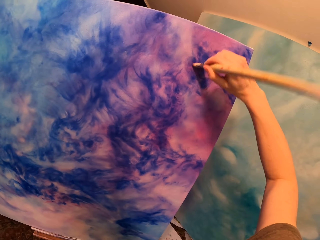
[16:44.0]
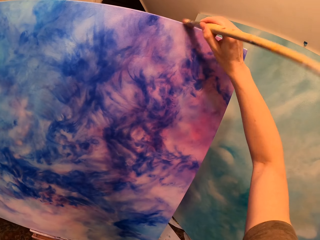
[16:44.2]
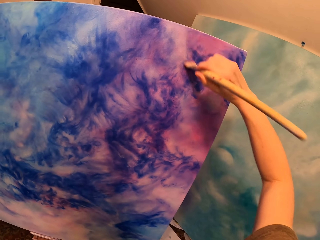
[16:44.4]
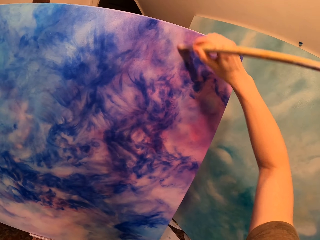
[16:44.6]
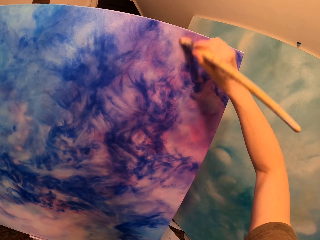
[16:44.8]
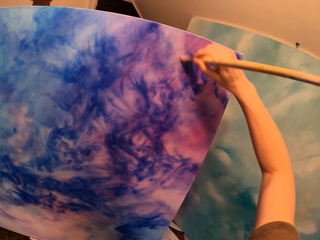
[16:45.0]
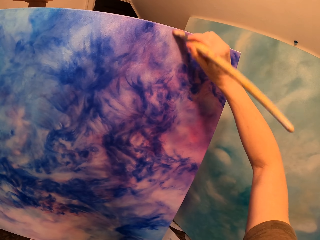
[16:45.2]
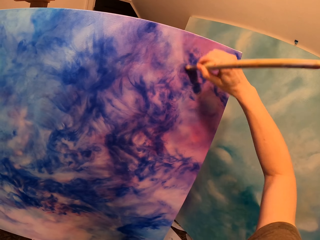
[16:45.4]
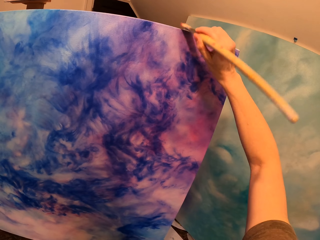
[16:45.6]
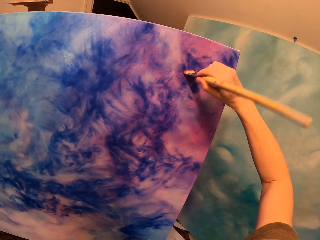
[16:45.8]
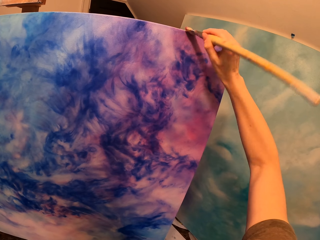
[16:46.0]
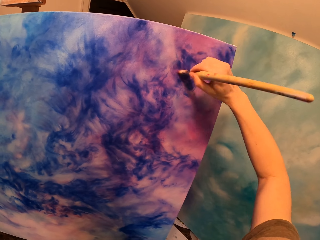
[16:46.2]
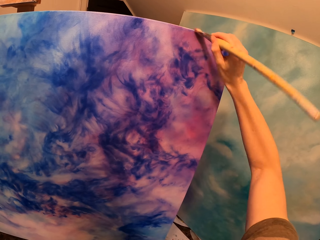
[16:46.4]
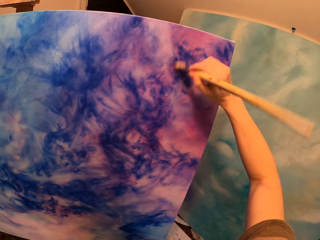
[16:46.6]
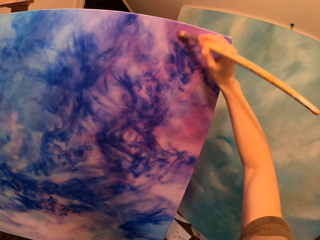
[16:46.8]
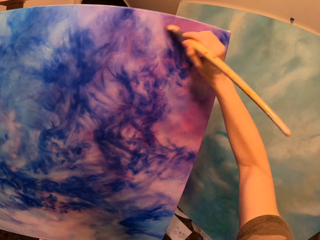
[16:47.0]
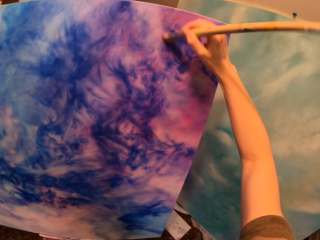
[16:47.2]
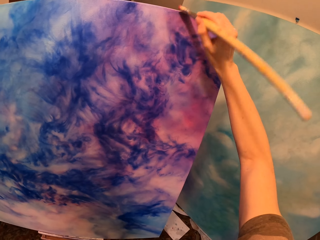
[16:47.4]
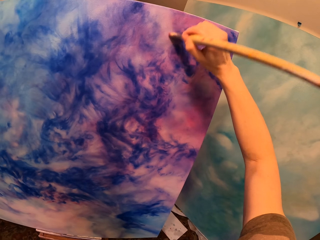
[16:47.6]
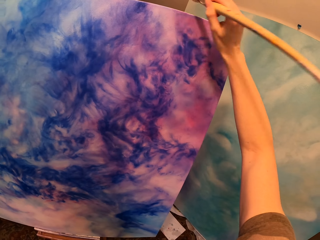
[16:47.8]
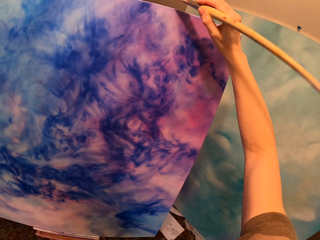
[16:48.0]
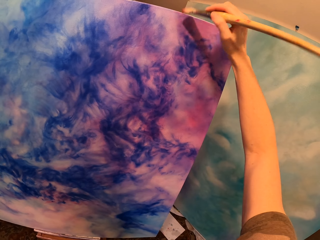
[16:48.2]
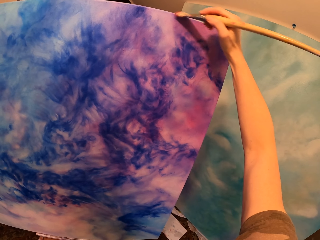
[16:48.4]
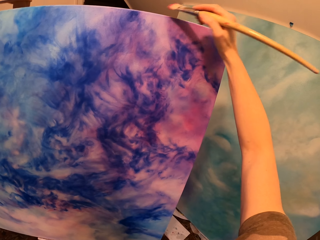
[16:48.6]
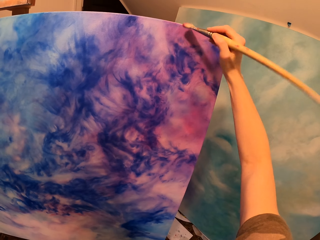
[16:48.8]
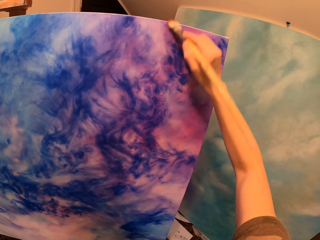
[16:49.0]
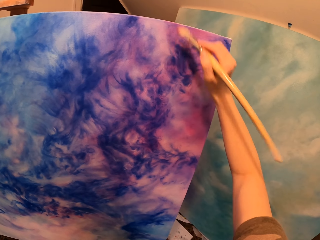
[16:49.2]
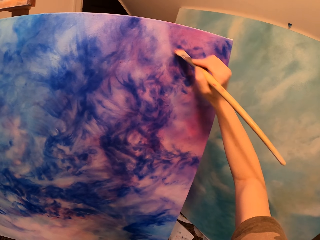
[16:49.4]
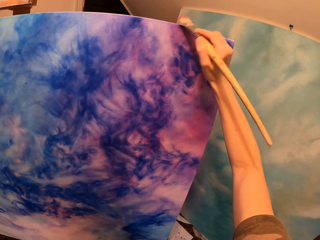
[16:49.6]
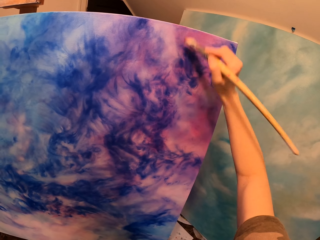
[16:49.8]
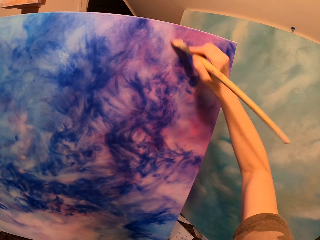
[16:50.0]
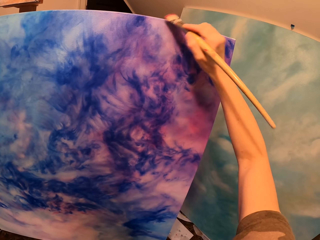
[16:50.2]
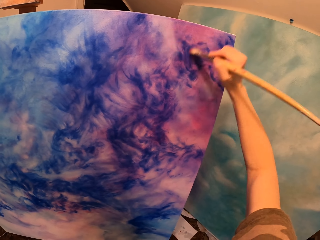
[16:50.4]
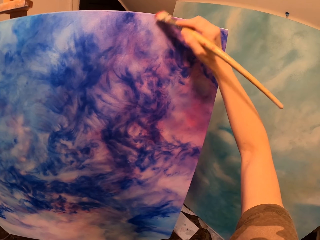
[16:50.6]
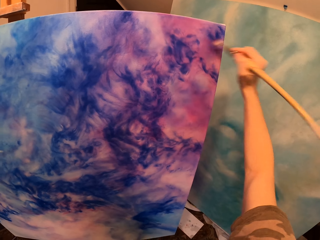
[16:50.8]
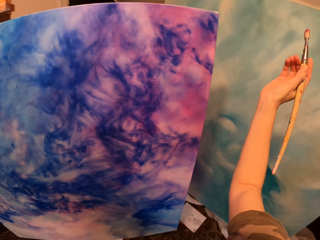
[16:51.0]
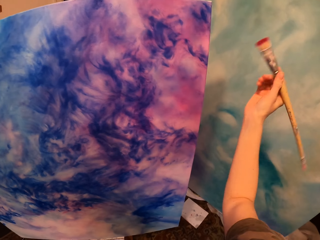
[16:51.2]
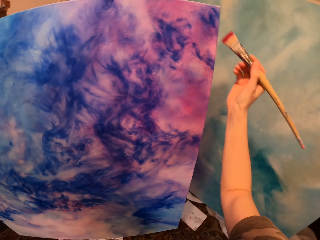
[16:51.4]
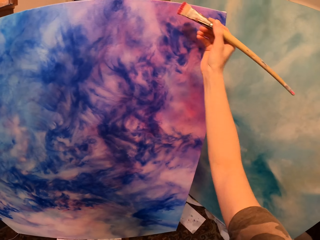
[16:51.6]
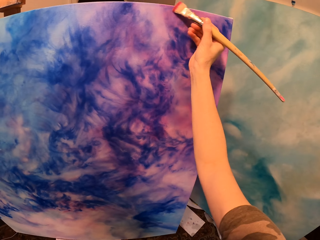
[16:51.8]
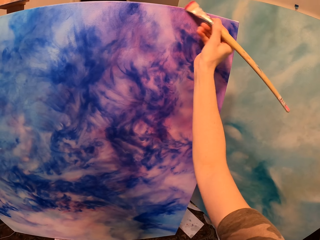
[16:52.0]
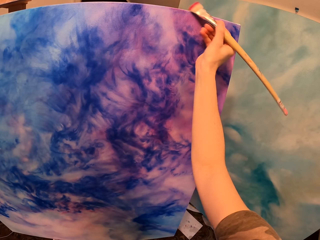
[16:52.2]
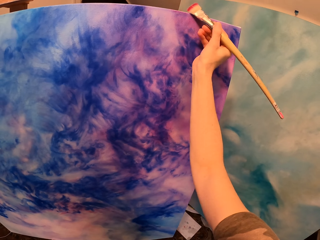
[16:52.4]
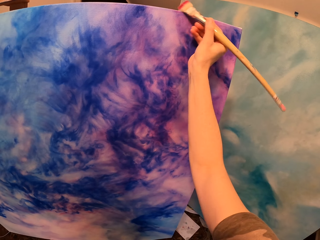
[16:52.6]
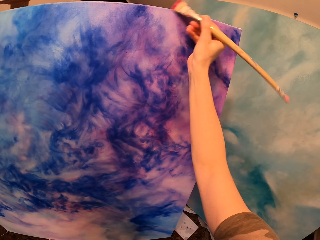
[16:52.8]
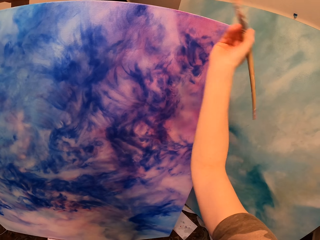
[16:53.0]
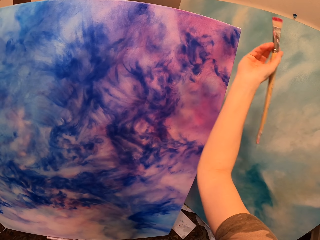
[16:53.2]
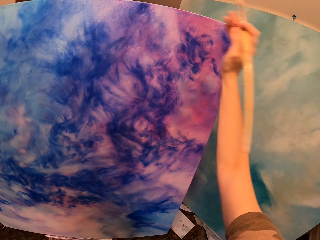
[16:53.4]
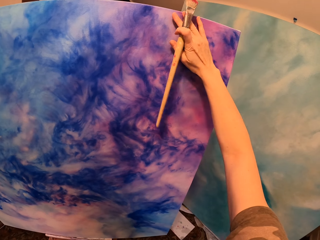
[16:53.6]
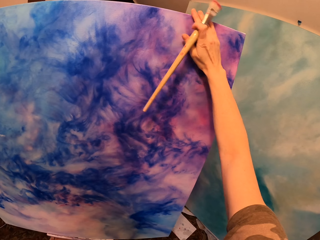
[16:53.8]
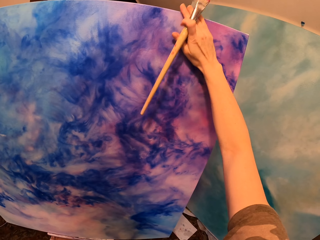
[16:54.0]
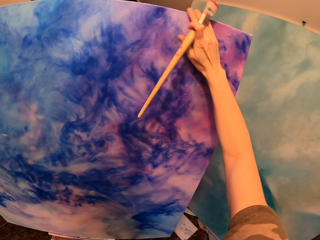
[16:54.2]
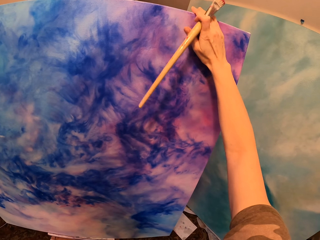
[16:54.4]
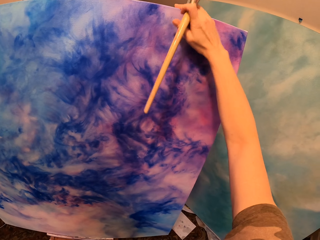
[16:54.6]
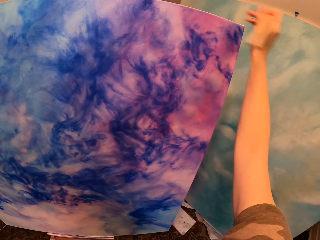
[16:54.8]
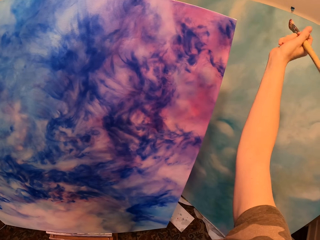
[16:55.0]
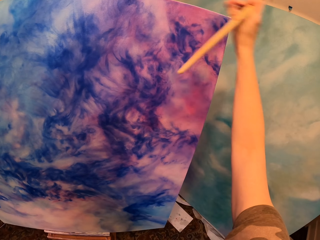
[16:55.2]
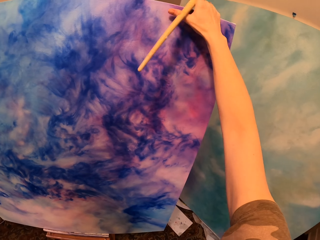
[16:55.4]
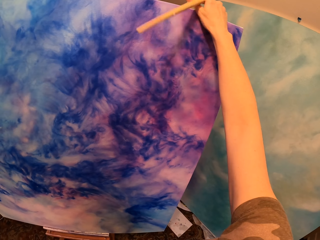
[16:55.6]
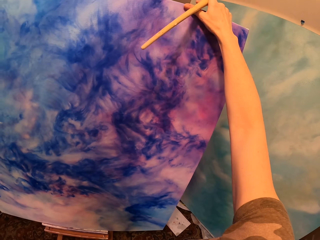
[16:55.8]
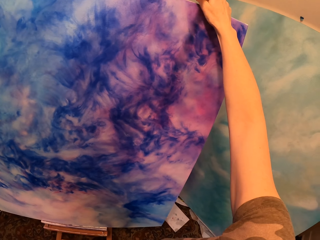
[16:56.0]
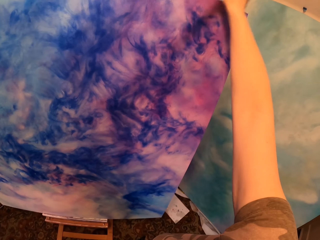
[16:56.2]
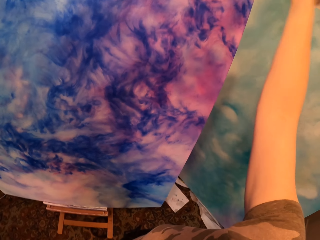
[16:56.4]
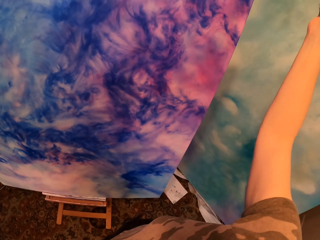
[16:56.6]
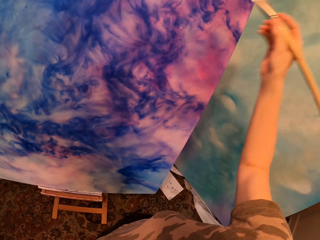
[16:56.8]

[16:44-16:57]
The camera wearer paints the drawing paint. They rub the paint with their hand.

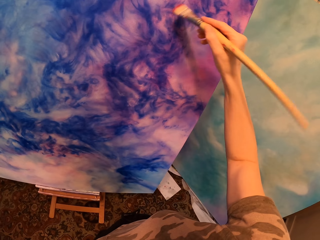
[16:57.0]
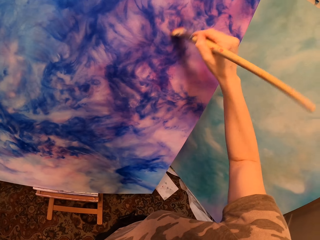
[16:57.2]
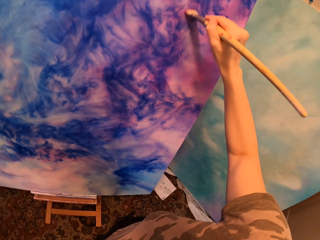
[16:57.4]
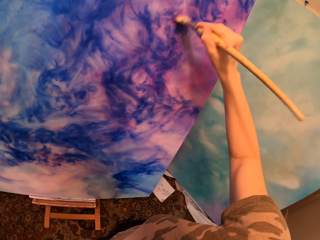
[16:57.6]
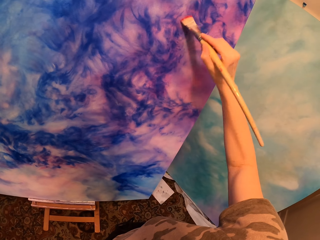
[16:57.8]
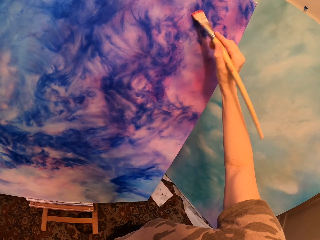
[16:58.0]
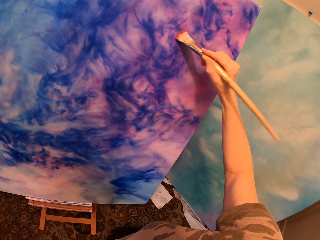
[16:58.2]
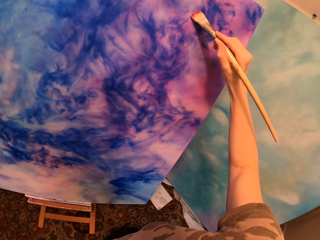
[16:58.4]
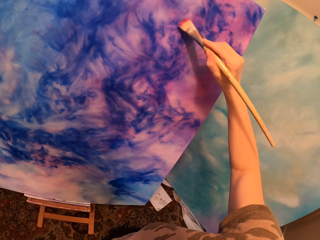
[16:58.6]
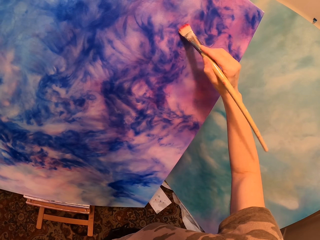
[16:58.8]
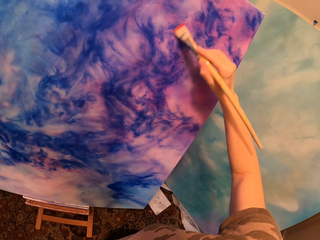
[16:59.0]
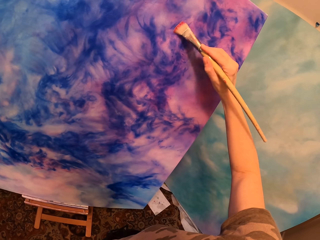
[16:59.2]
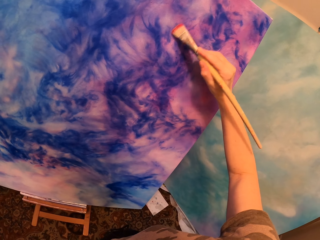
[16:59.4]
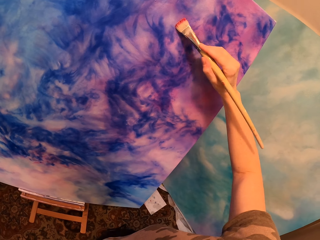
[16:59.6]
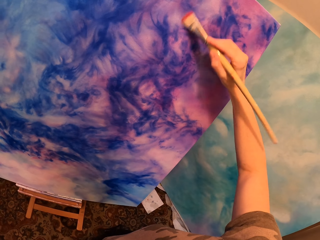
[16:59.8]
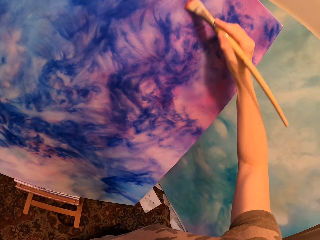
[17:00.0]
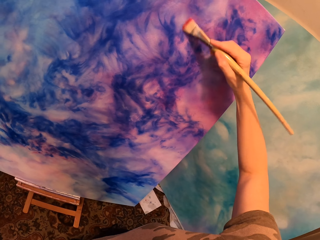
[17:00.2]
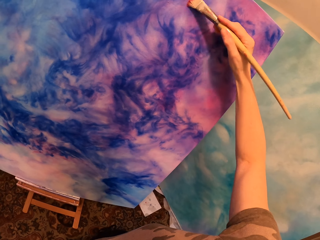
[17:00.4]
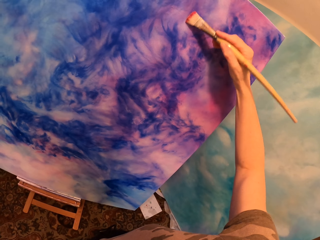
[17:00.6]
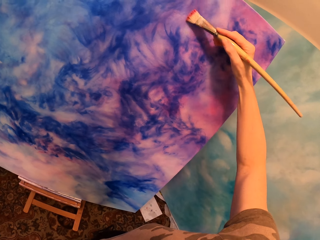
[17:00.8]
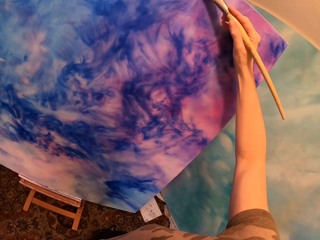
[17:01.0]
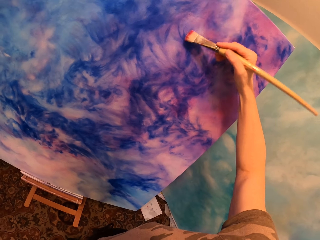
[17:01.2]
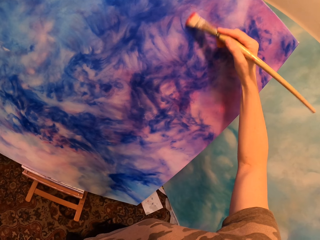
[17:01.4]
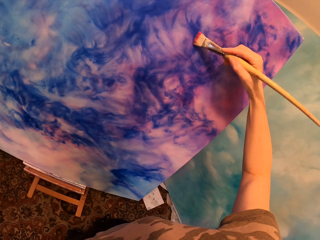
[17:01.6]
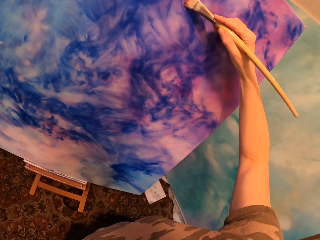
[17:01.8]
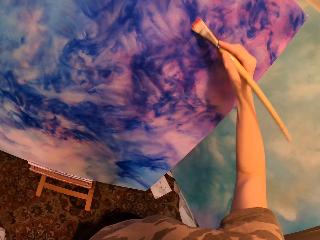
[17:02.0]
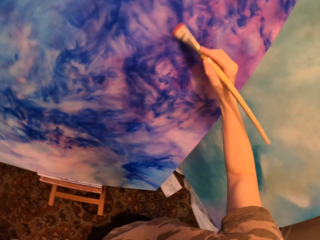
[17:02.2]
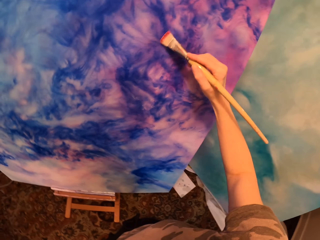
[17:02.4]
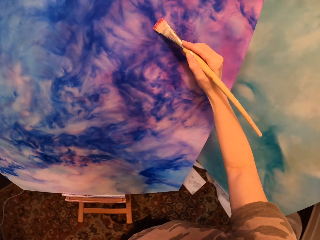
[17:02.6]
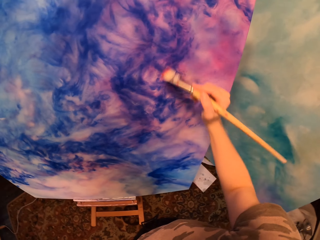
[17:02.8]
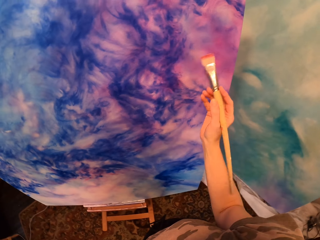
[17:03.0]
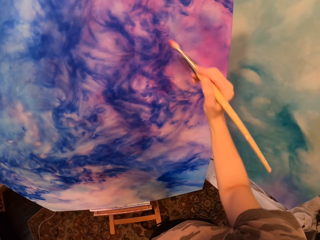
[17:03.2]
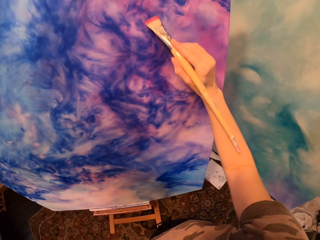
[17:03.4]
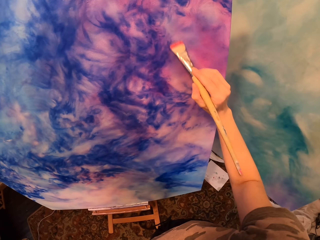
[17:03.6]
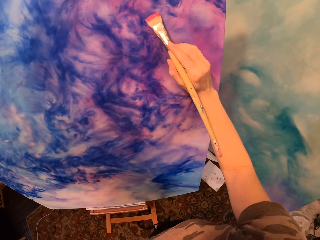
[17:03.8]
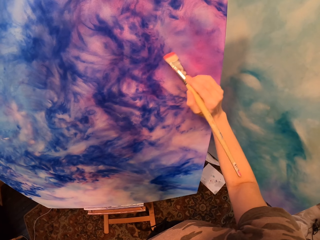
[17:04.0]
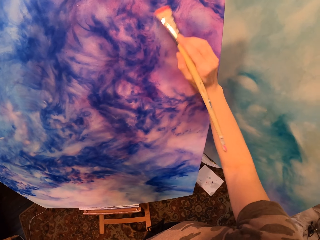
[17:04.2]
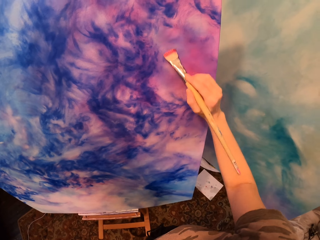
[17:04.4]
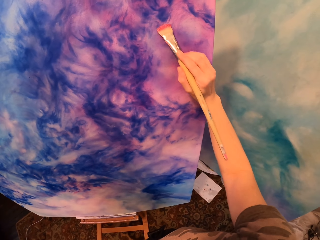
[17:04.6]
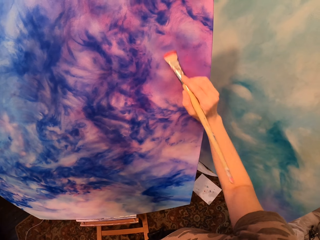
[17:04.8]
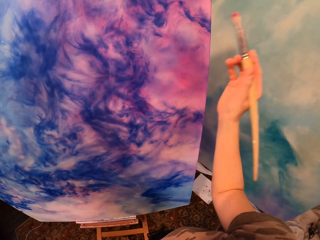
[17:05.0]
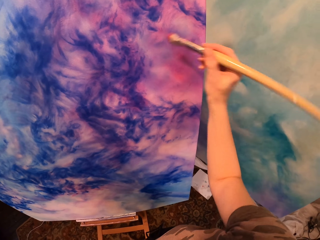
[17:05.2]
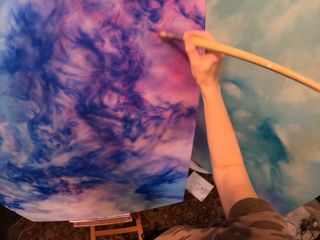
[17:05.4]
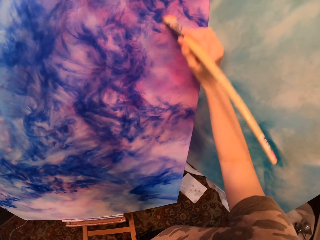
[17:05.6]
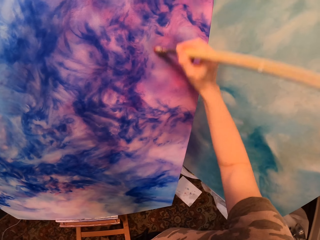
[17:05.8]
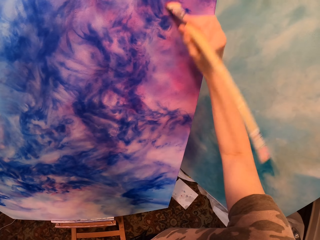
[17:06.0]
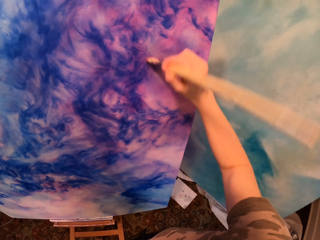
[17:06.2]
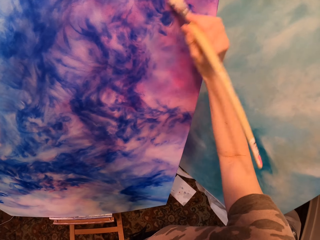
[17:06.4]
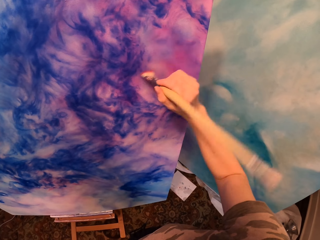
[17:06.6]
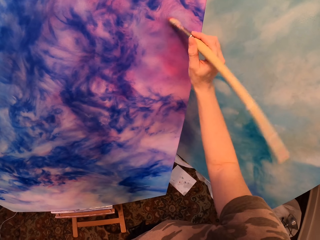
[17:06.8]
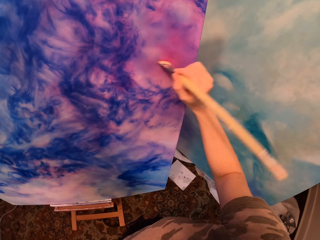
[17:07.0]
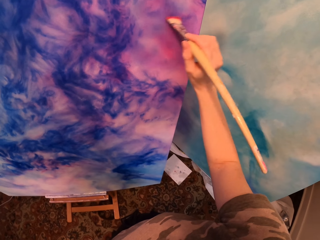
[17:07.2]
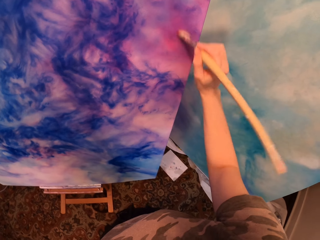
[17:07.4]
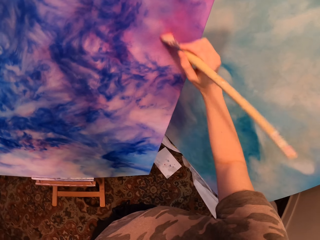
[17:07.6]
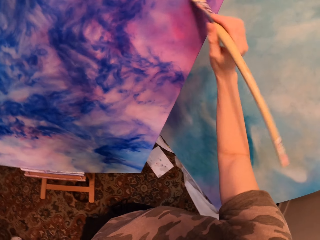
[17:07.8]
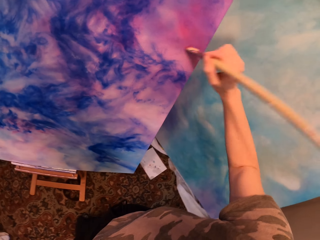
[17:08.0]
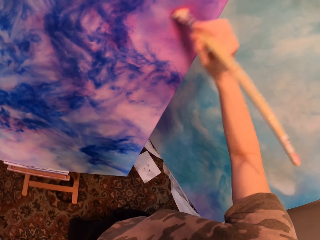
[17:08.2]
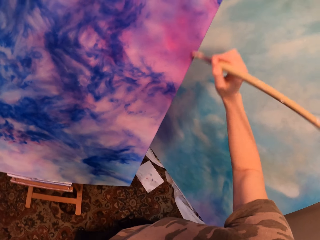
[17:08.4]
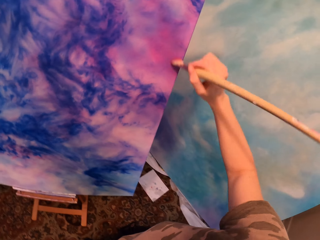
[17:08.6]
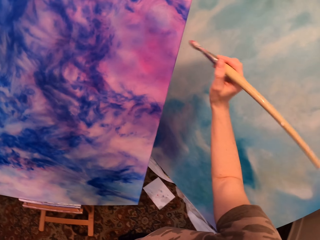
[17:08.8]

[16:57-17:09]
The camera wearer paints.
